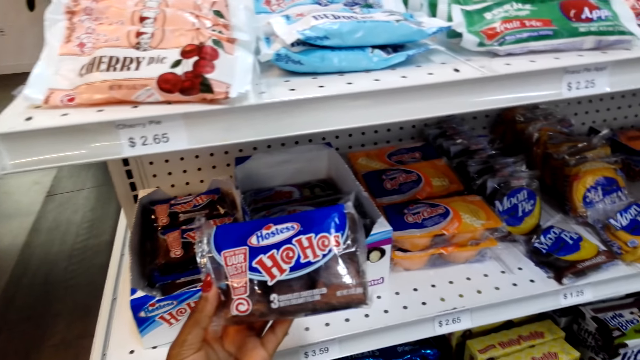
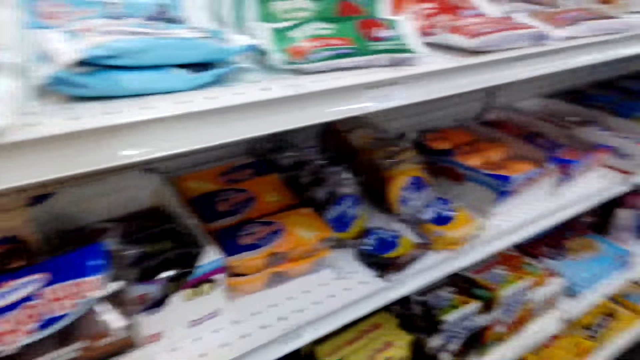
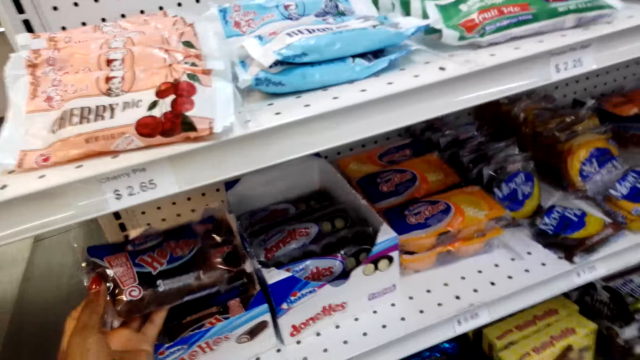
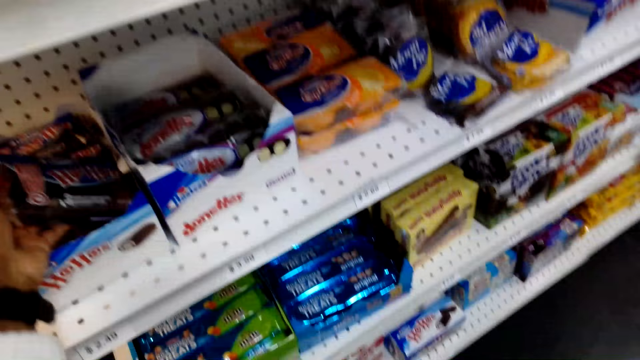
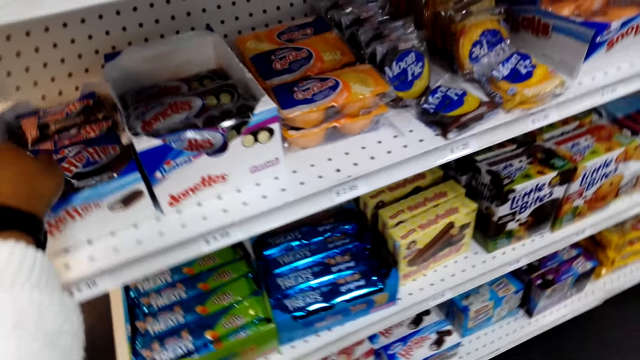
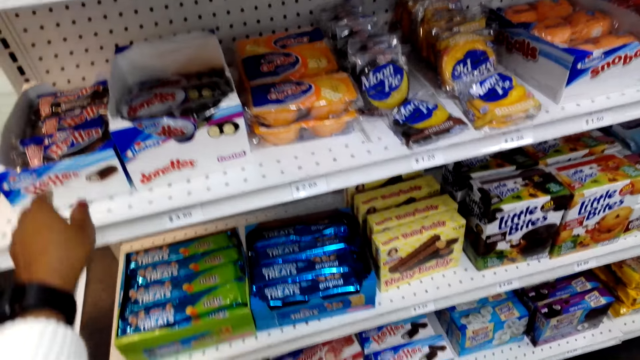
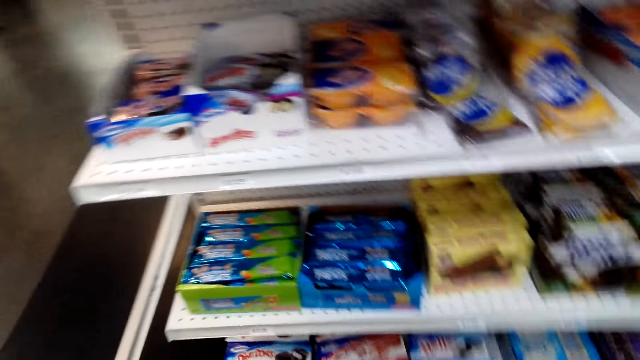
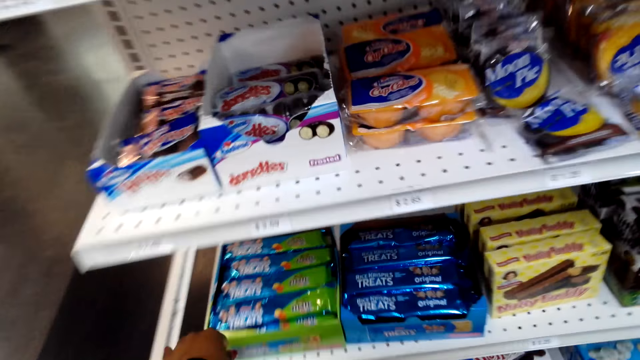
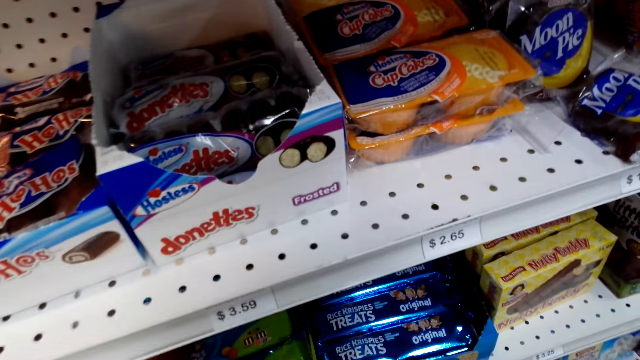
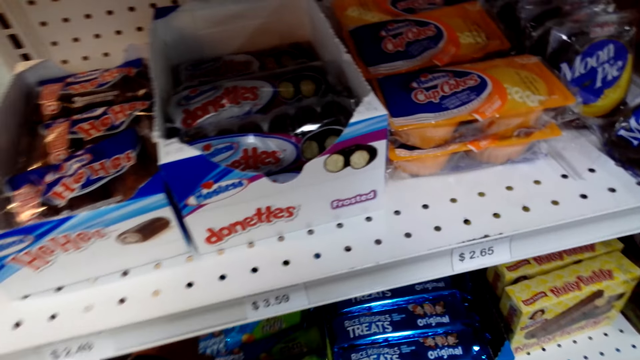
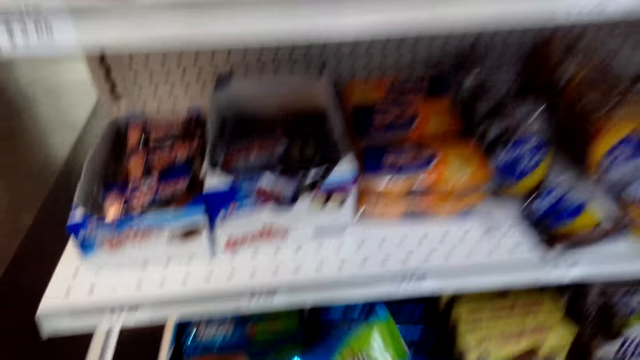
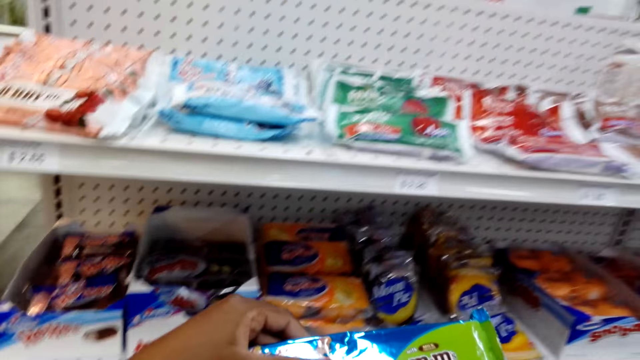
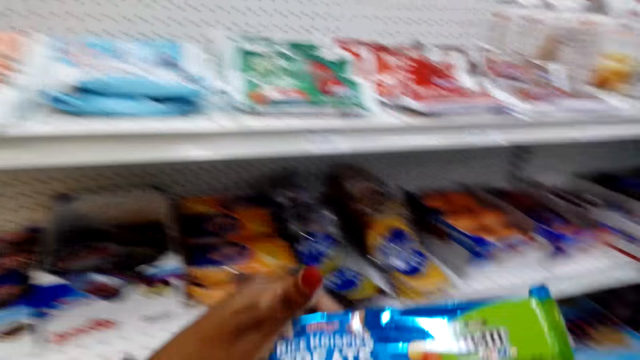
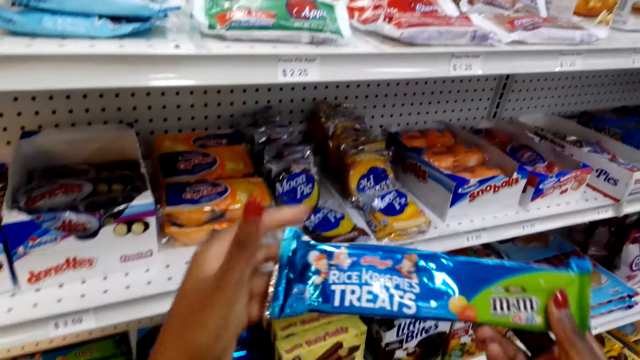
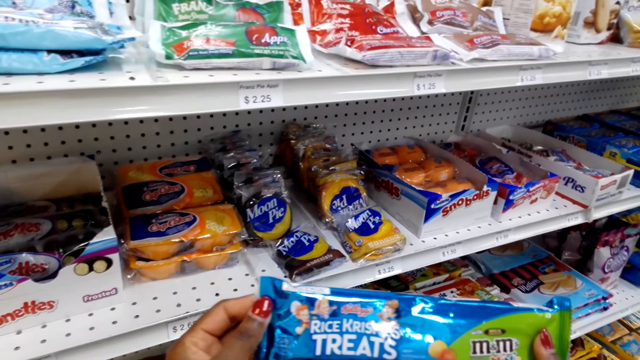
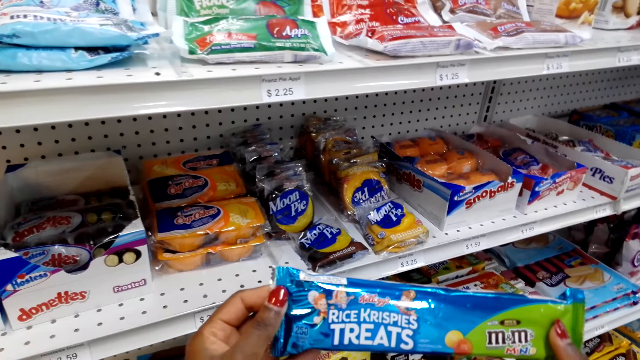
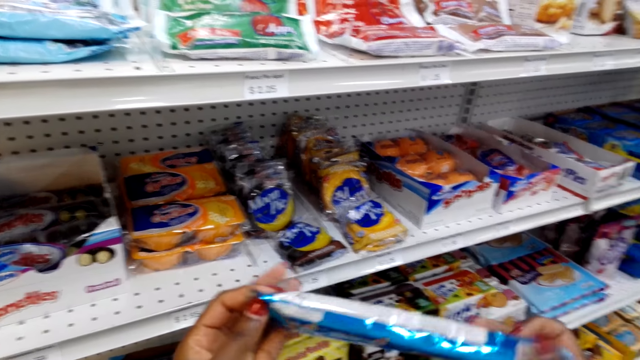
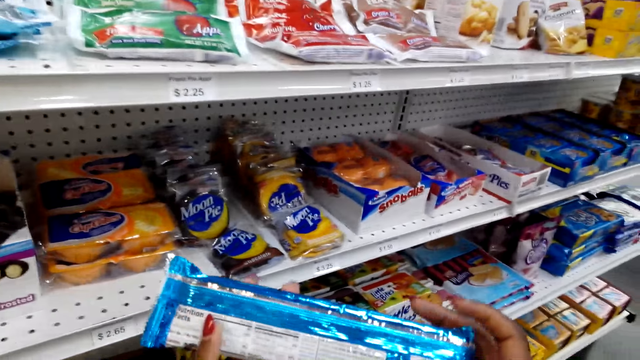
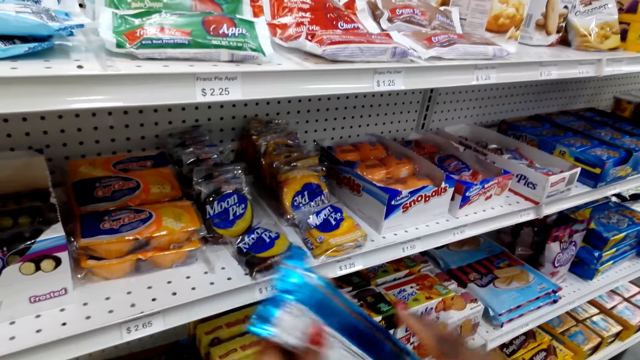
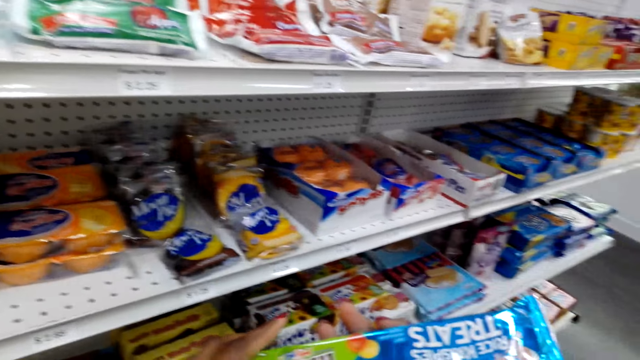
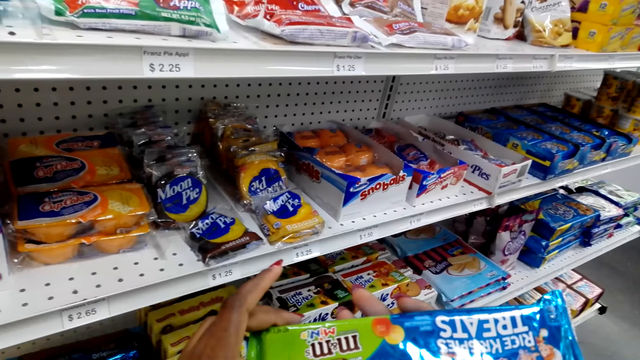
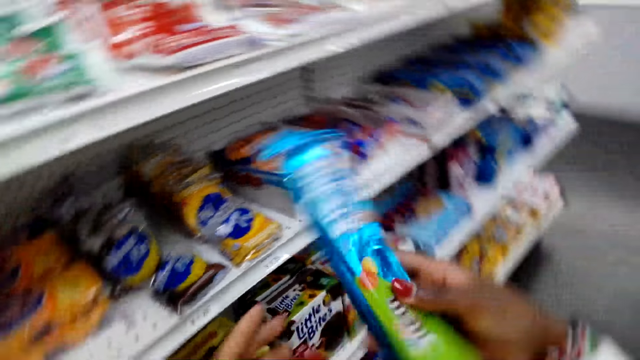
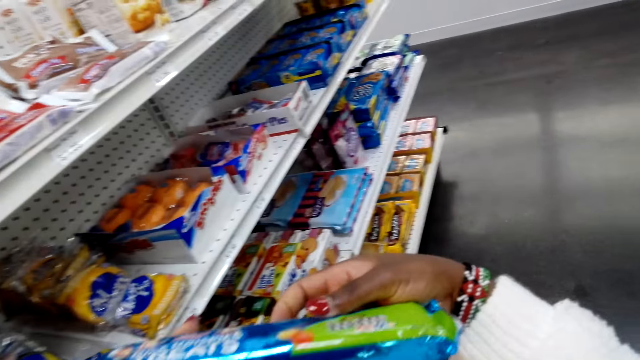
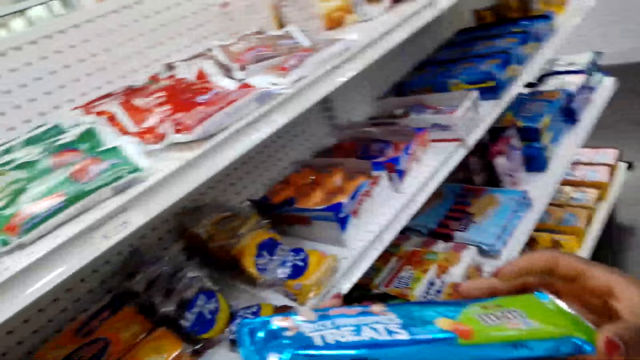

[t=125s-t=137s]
The camera wearer looks at something. They take a Ho Hos snack packet. They put the snack packet back. They look around. They pick something.

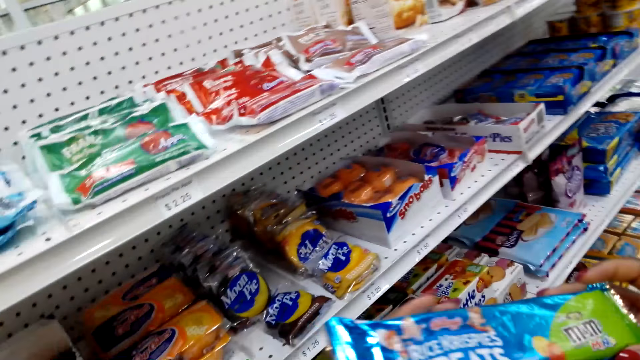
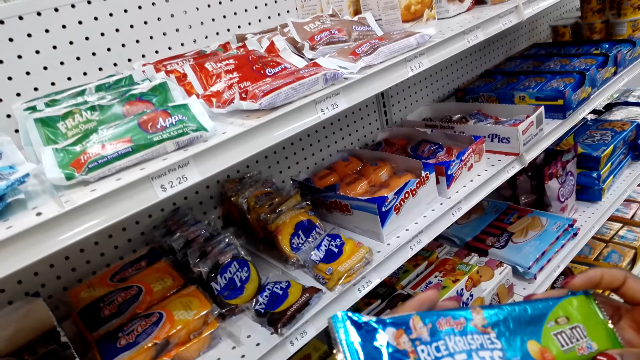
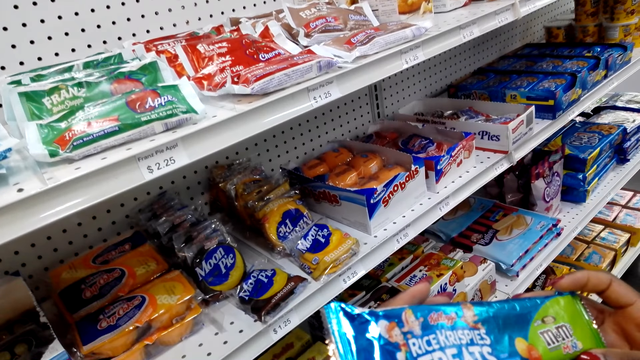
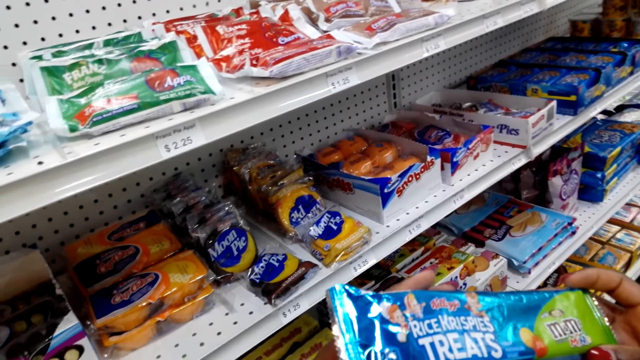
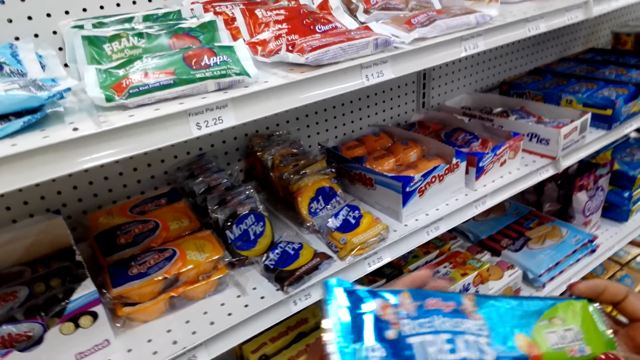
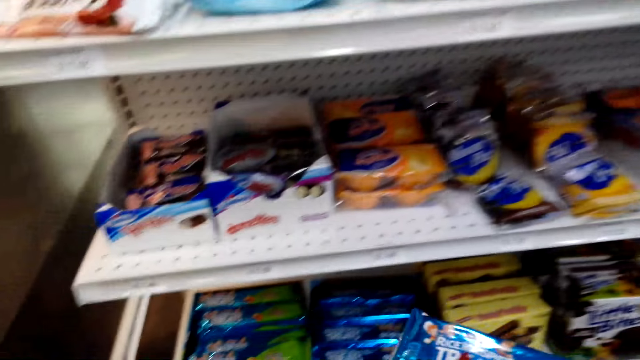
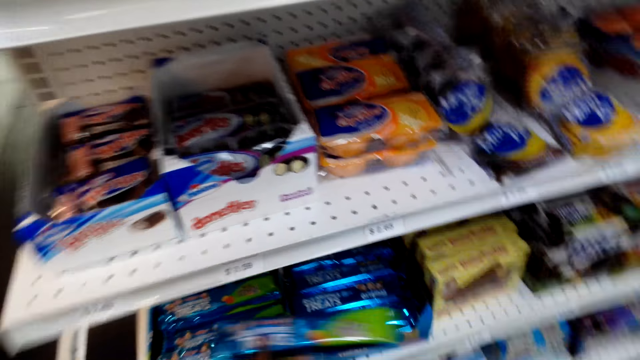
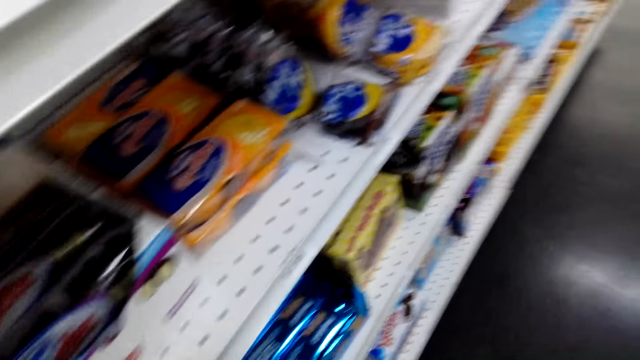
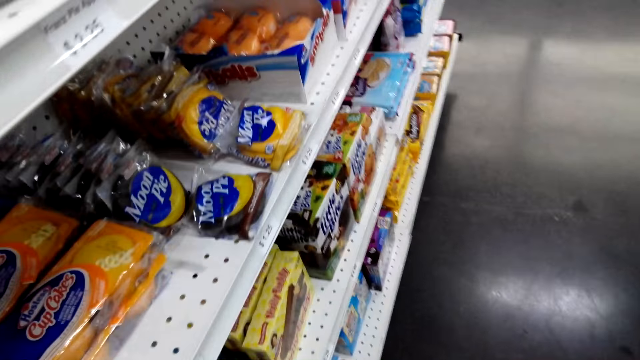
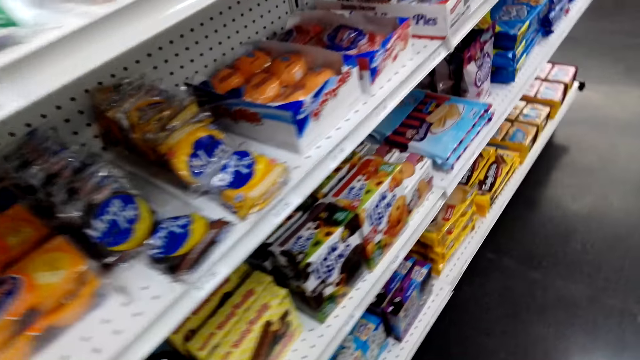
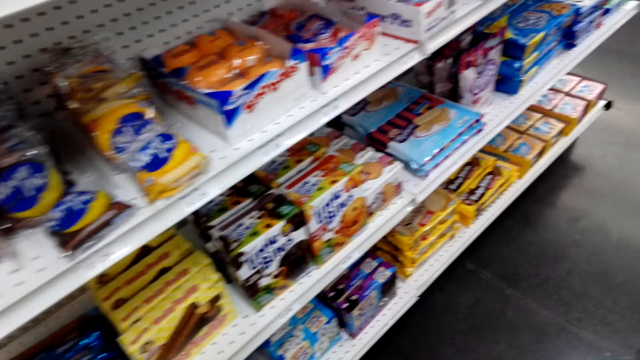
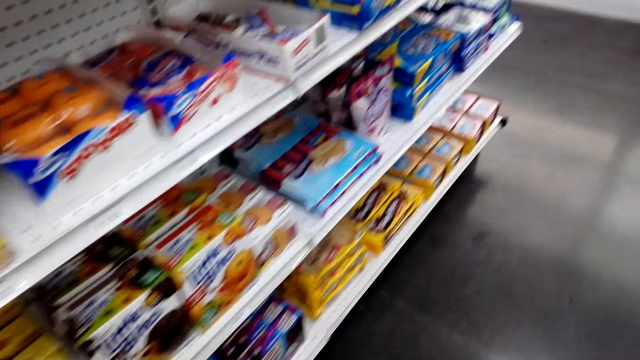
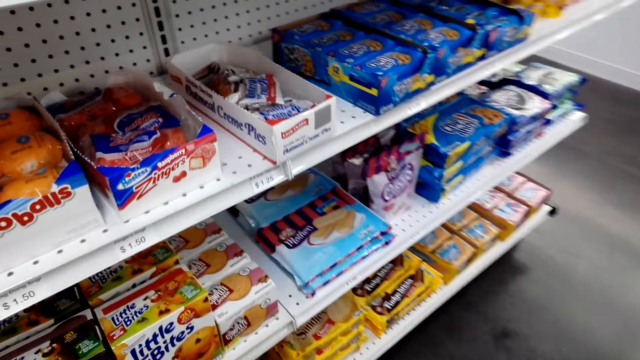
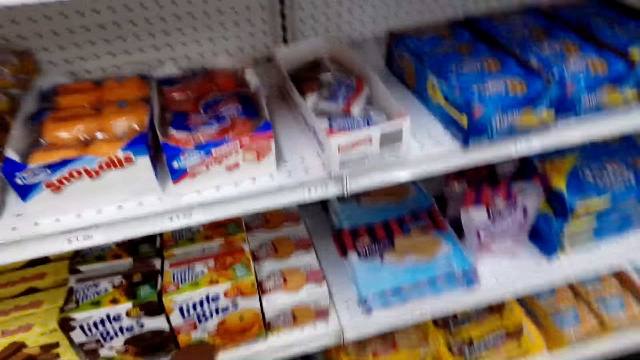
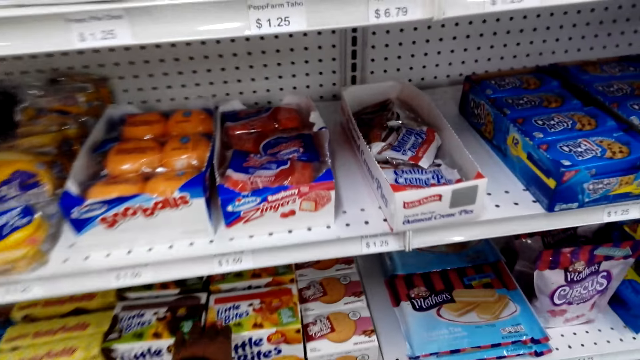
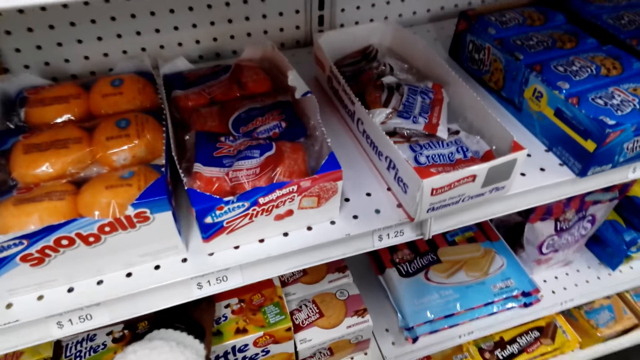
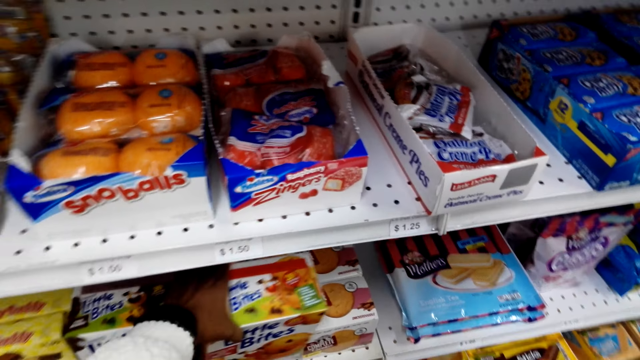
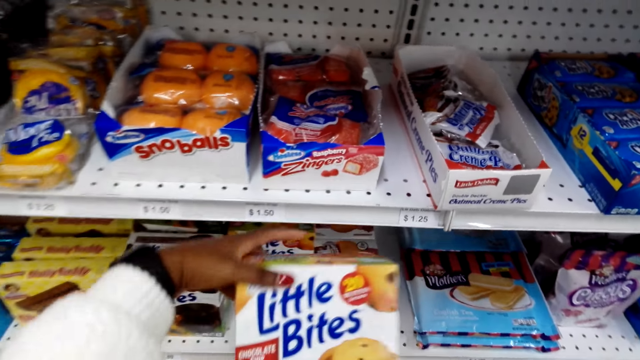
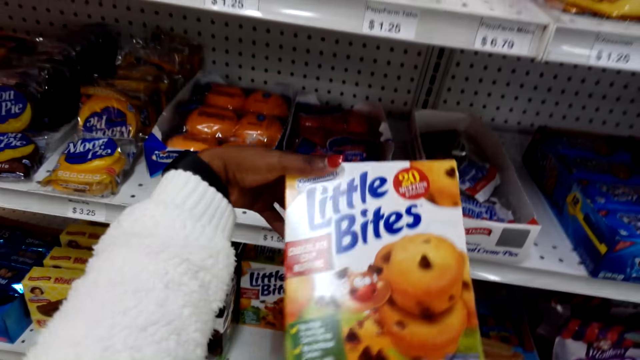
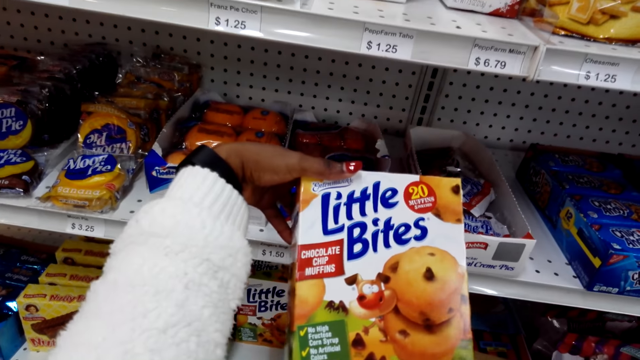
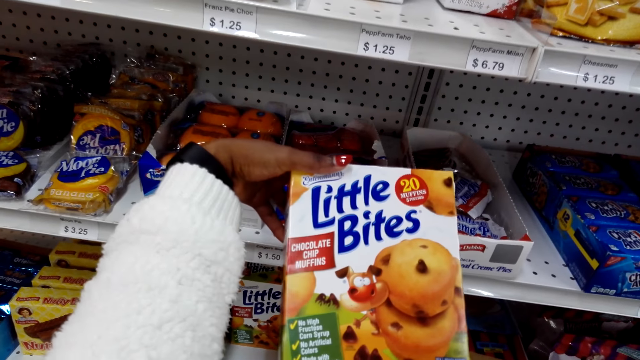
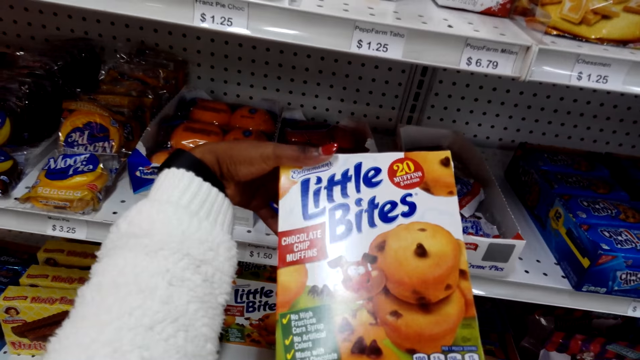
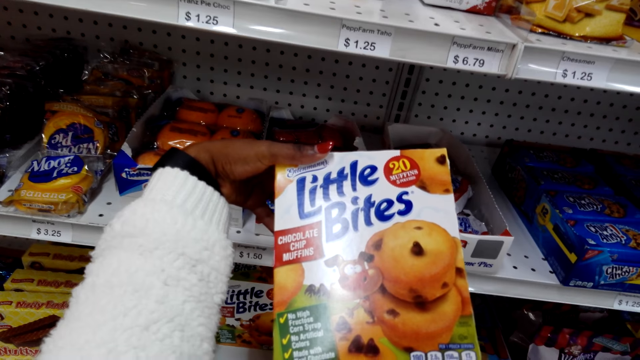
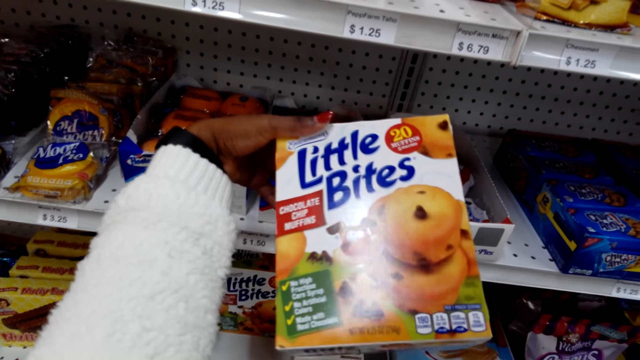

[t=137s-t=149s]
The camera wearer takes a Rice Krispies snack packet. They return the snack packet on the shelf. They walk around. They take a Little Bites snack packet.
